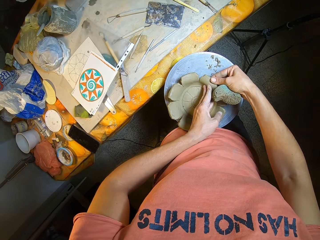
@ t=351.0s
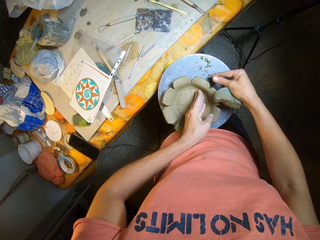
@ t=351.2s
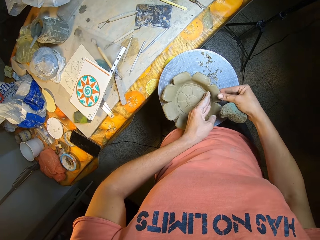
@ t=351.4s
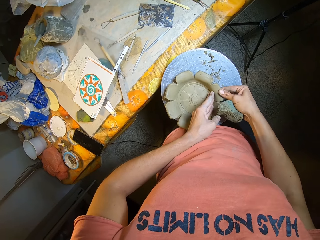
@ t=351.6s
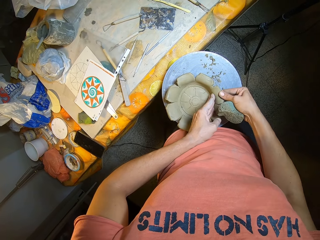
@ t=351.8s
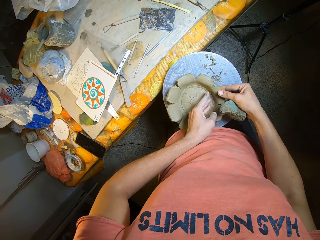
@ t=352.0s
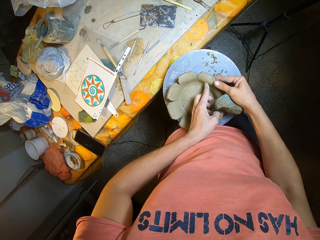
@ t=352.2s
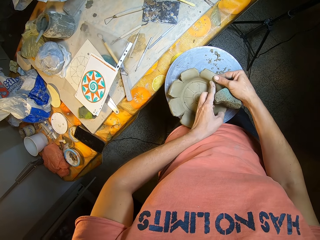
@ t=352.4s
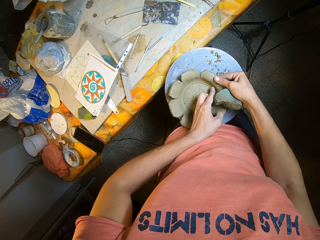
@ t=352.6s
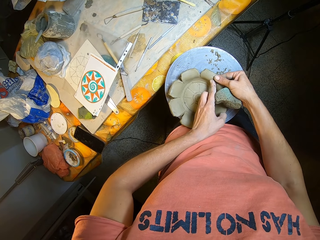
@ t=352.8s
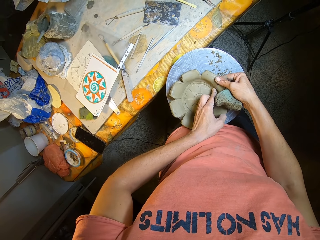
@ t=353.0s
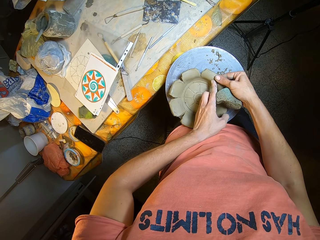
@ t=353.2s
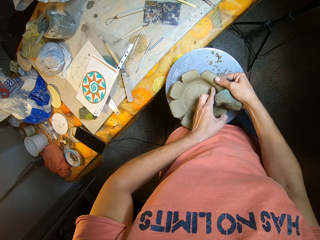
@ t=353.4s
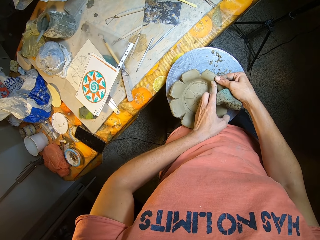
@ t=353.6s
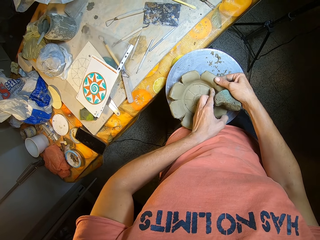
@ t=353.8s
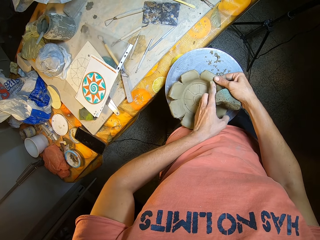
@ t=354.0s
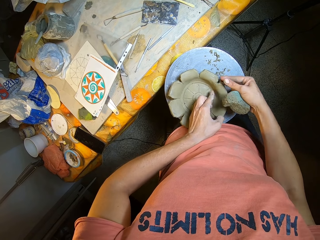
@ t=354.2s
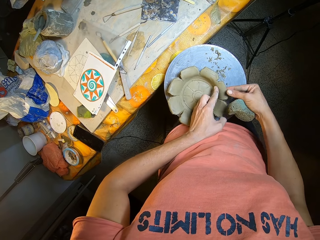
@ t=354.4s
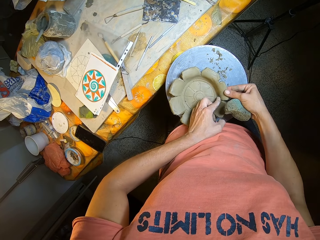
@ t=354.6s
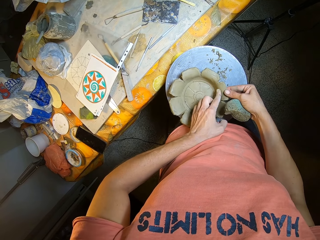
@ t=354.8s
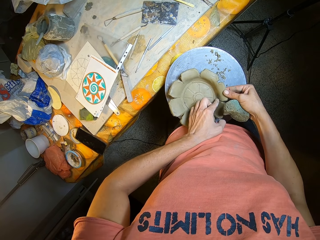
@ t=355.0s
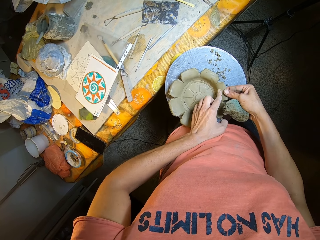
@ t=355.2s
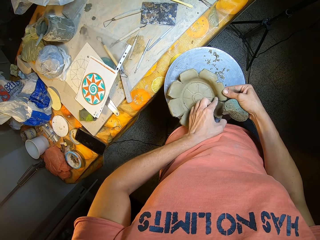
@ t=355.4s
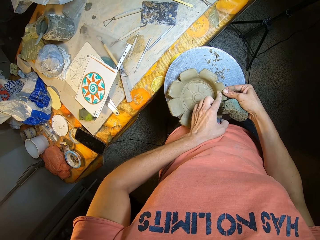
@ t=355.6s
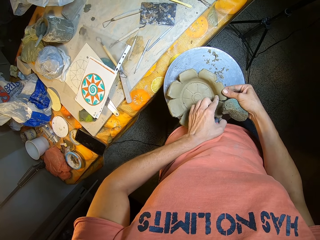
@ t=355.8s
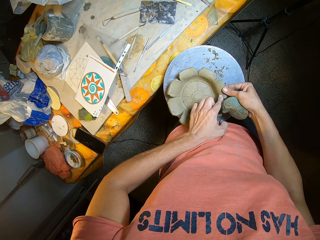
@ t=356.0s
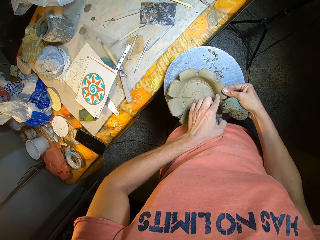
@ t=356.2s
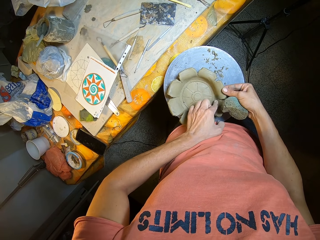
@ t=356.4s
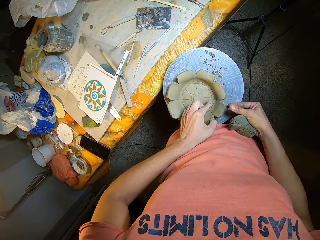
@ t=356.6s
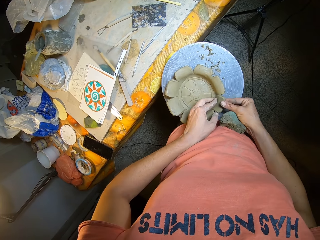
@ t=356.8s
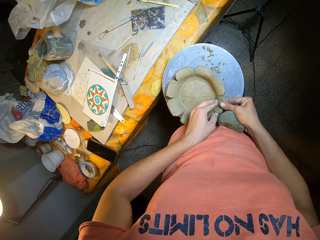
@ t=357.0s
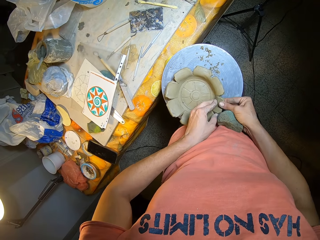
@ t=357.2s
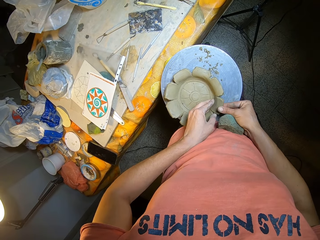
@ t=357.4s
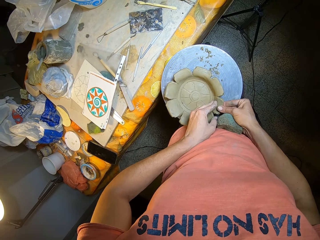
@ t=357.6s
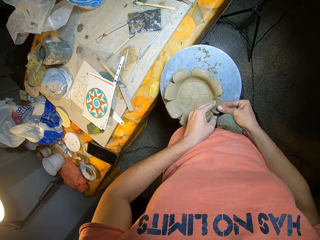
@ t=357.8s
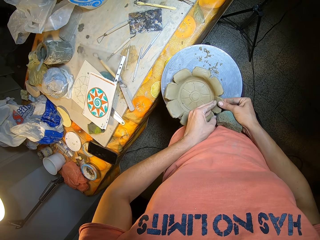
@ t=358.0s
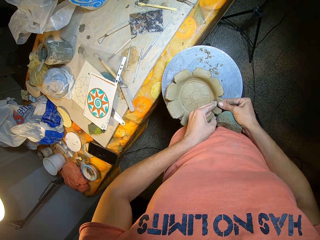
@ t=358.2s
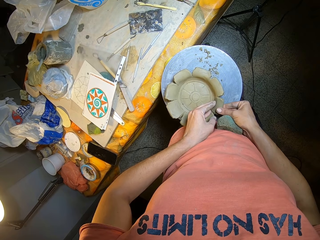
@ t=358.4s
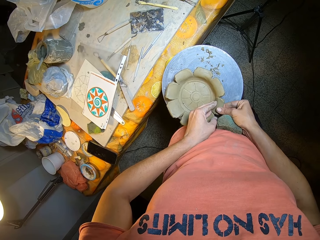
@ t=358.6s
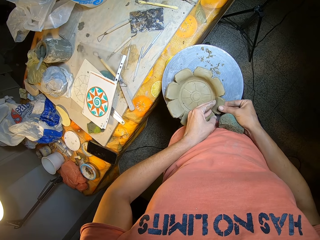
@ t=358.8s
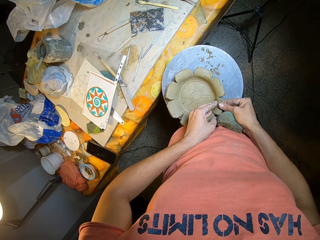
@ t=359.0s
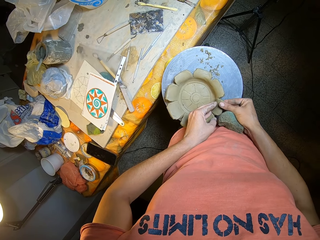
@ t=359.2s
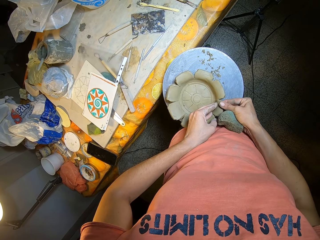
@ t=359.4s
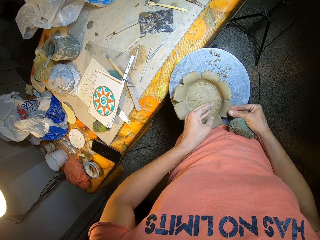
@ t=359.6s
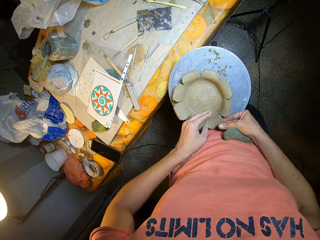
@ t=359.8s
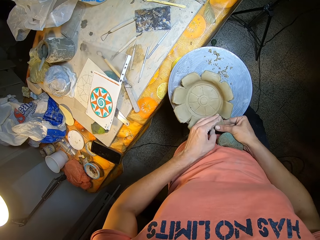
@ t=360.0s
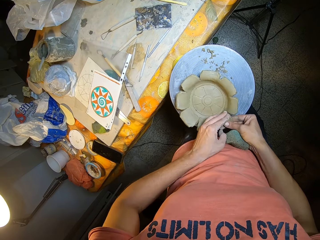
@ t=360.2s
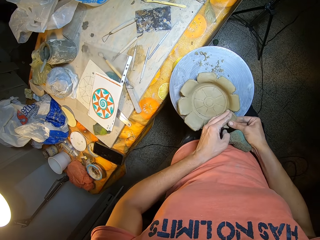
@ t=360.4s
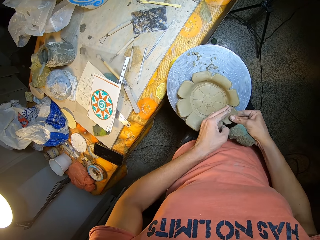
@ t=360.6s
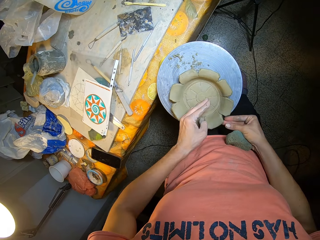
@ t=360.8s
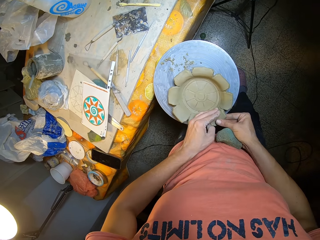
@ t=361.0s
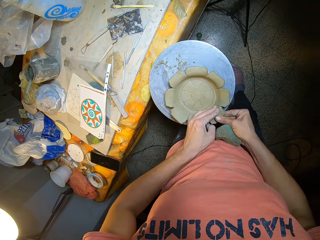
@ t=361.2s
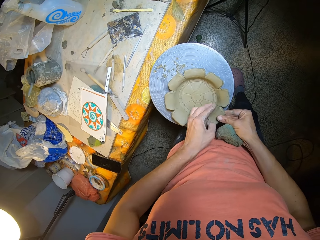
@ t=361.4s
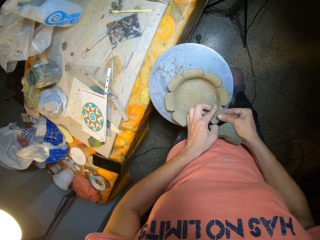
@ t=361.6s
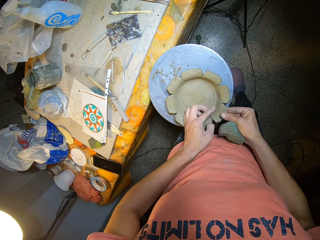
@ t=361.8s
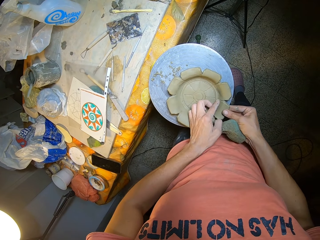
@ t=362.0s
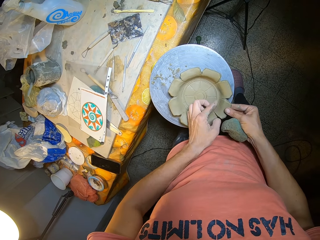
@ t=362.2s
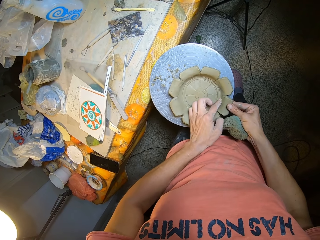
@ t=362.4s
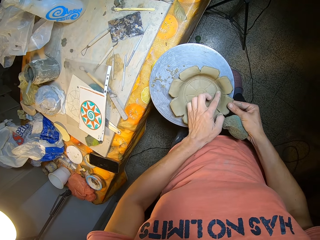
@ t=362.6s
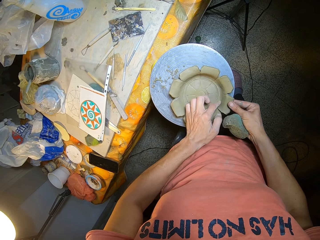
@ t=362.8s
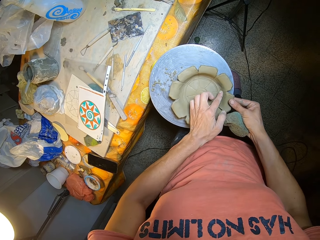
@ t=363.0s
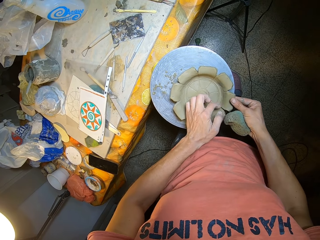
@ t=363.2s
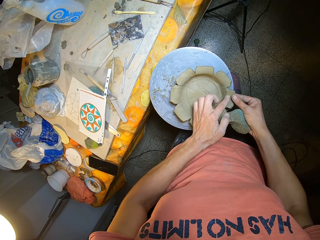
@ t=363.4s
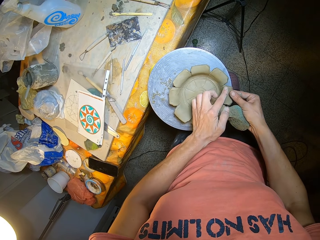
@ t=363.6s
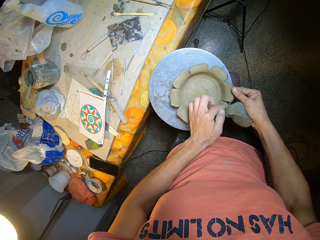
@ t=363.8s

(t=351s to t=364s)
The camera wearer rubs the ceramic on the table with his left hand. He turns the ceramic with the table with both hands. He presses the ceramic on the table with his left hand and rubs the ceramic on the table with his left hand.

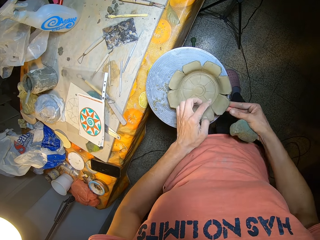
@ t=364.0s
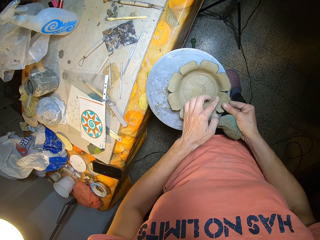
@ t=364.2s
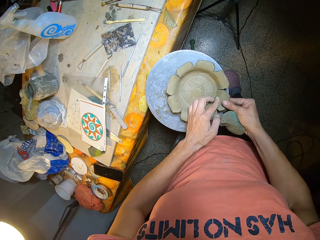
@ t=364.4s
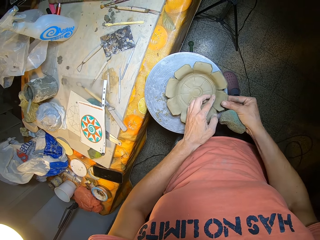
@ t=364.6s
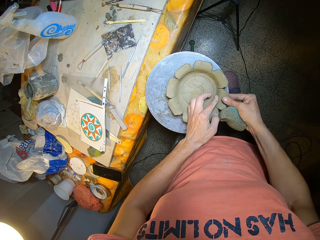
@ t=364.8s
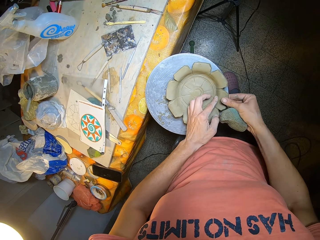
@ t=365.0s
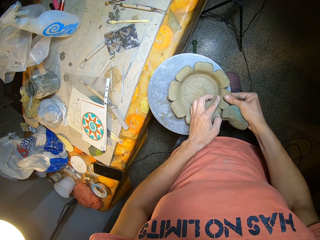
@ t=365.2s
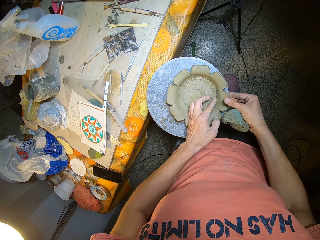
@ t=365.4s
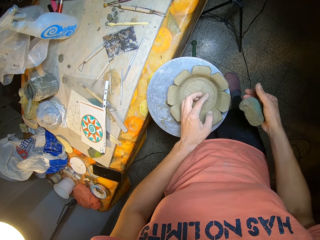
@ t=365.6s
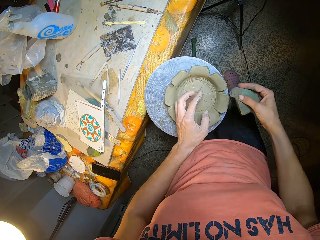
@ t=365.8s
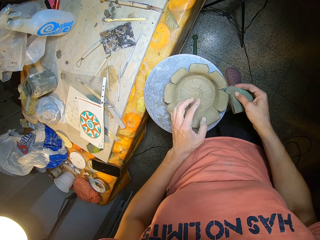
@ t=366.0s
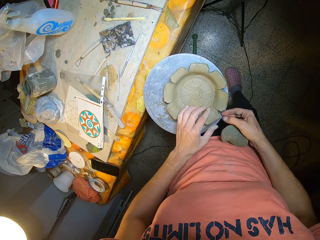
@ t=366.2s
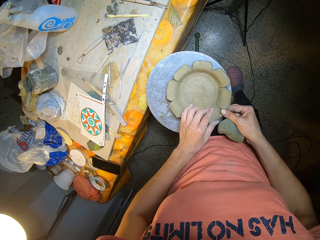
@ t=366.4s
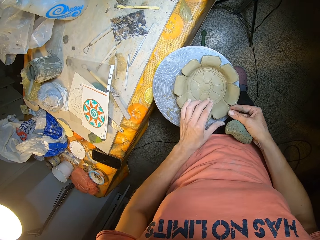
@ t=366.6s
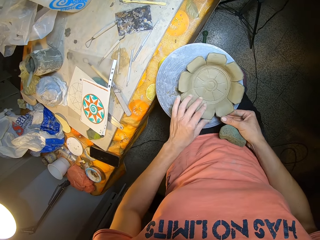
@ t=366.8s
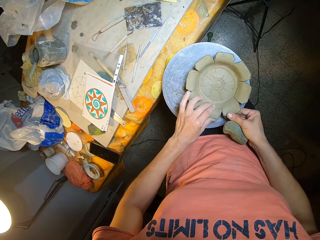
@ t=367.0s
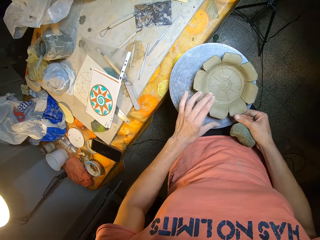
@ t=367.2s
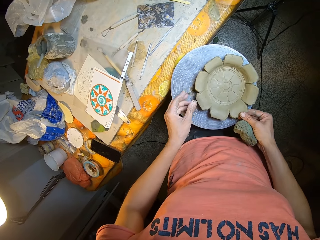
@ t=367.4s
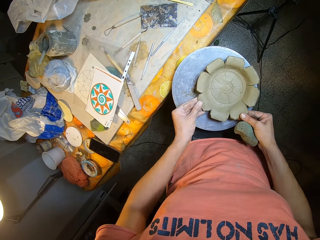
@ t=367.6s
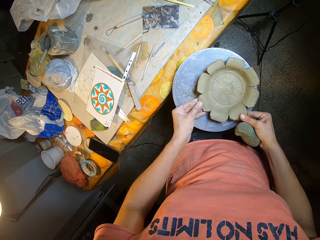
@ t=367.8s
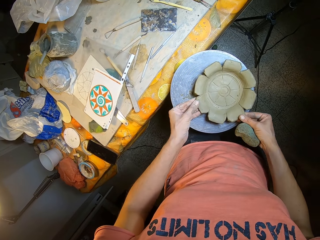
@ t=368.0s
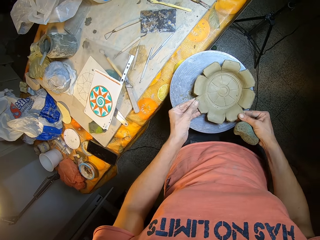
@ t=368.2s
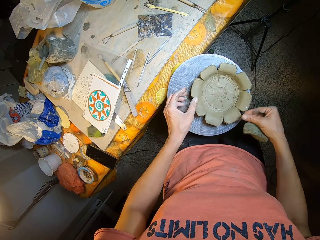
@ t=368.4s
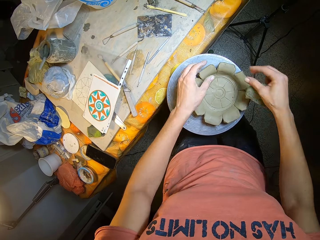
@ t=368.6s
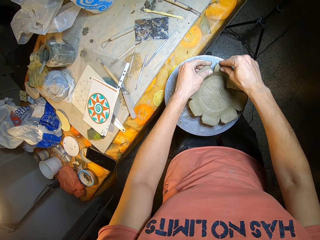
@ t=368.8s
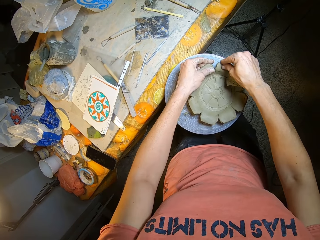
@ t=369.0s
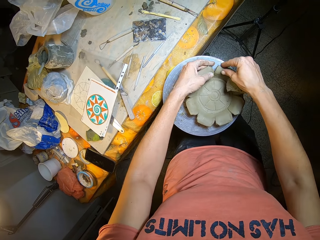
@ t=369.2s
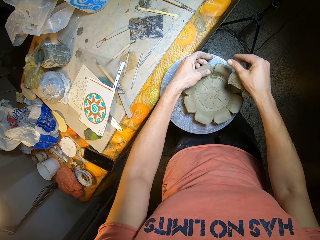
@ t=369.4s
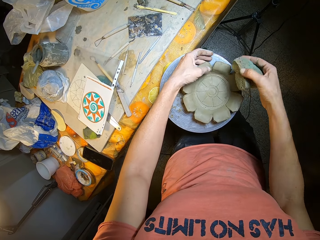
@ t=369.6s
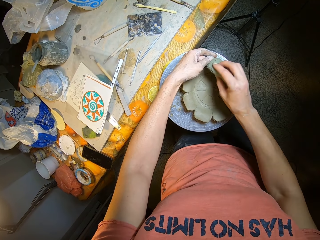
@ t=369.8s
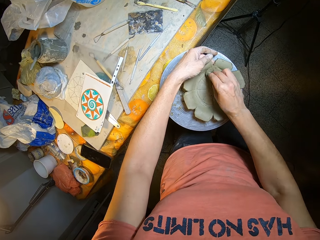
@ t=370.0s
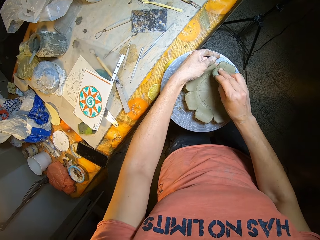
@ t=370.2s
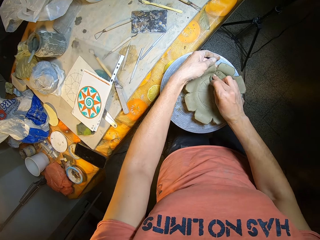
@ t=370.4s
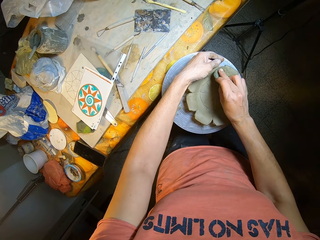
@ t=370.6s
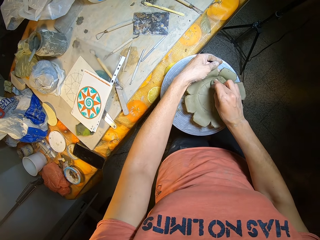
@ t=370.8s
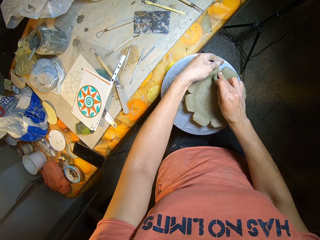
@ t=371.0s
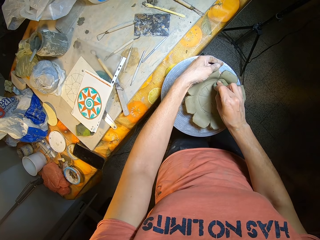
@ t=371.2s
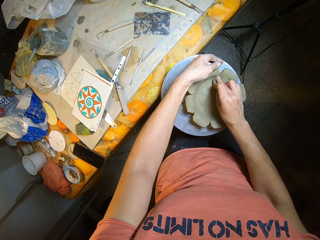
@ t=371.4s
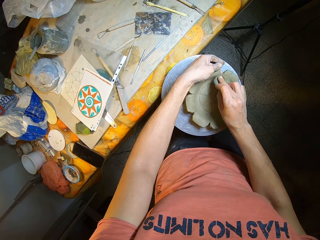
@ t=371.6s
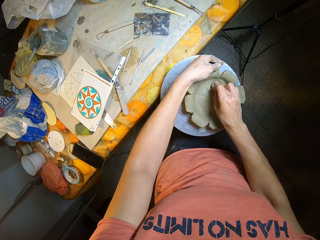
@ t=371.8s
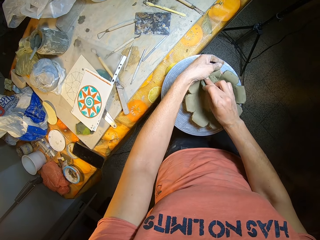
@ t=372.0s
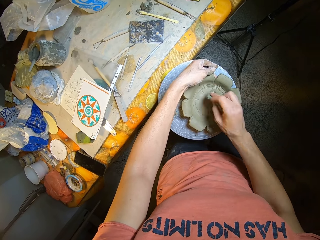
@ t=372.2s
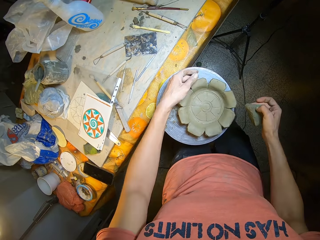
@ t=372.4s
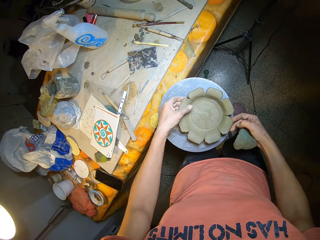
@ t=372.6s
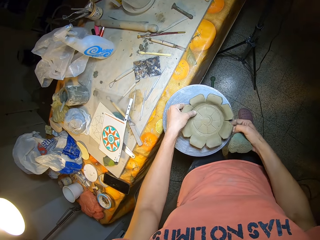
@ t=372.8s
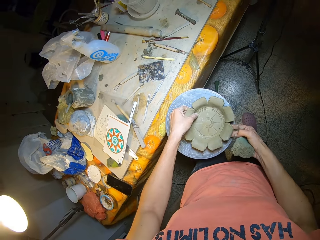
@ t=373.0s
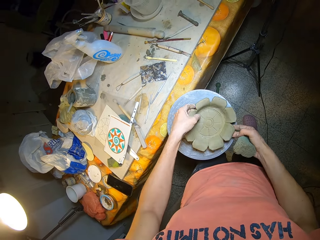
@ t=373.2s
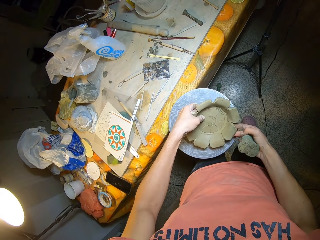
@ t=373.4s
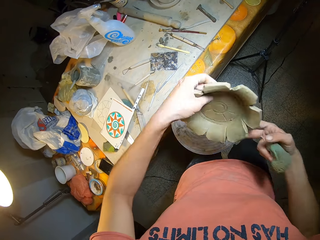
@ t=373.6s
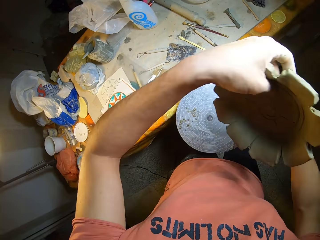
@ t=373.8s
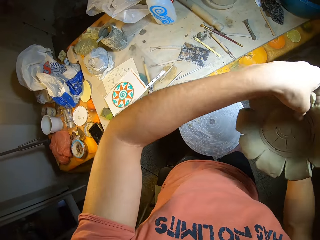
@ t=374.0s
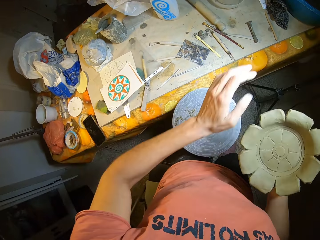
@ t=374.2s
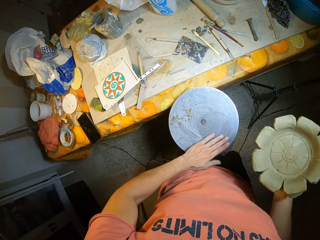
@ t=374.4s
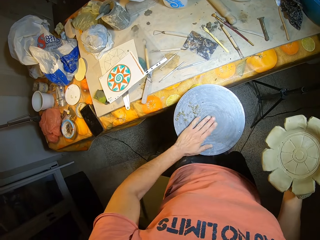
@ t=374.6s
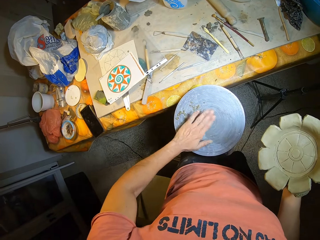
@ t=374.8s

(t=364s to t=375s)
The camera wearer presses the ceramic on the table with both hands. He holds the ceramic on the table with his left hand. He wipes the ceramic on the table with the sponge in his right hand. He presses the ceramic on the table with his left hand. He picks the ceramic from the table with both hands. He passes the ceramic to his right hand.
